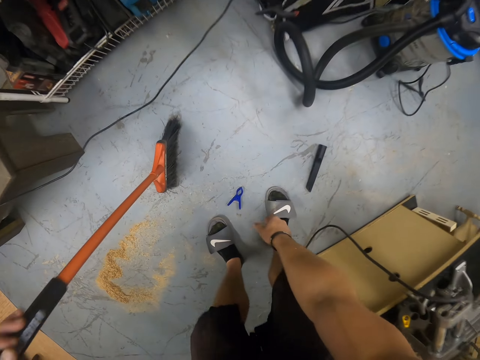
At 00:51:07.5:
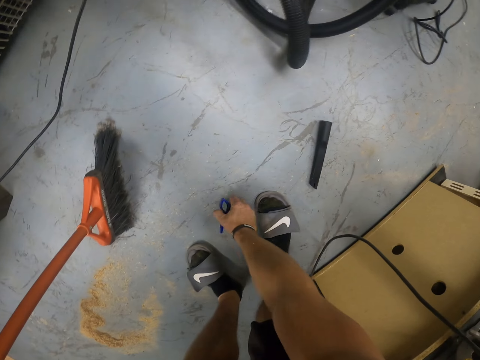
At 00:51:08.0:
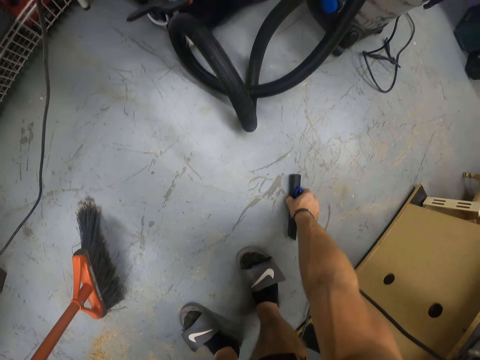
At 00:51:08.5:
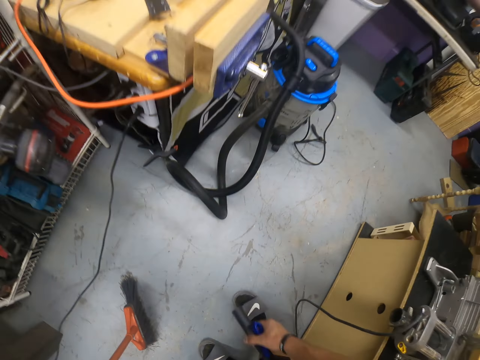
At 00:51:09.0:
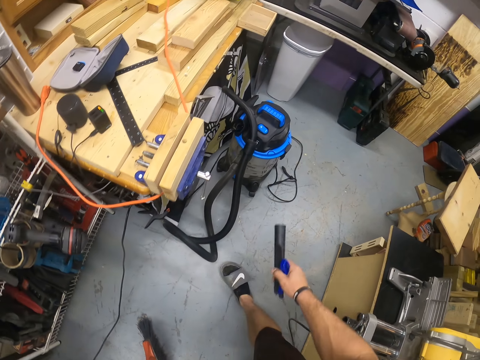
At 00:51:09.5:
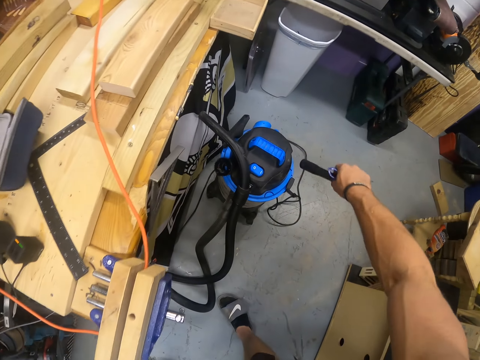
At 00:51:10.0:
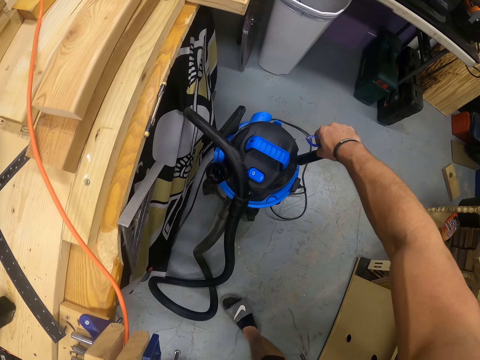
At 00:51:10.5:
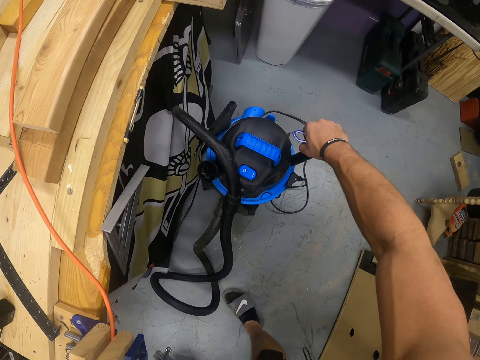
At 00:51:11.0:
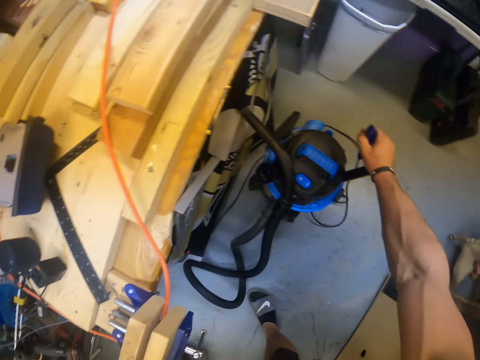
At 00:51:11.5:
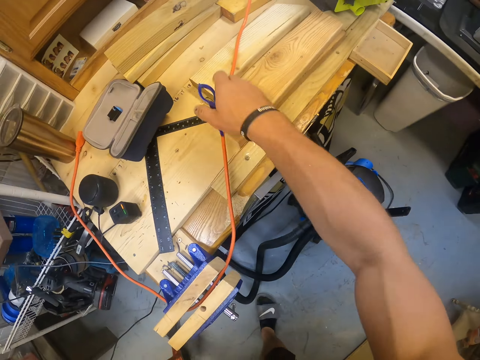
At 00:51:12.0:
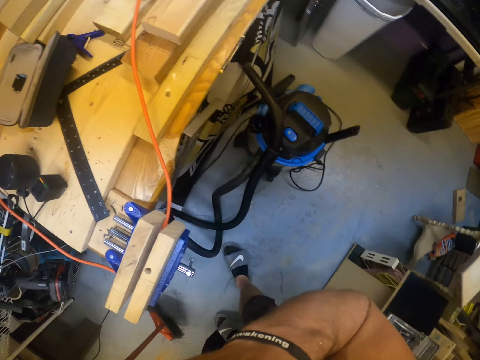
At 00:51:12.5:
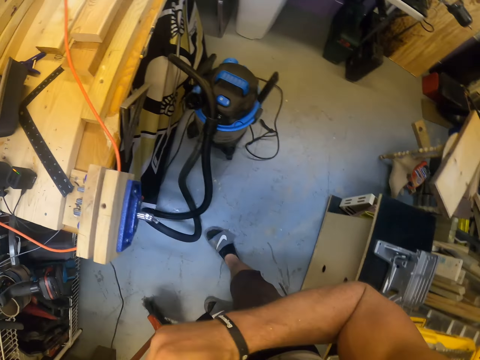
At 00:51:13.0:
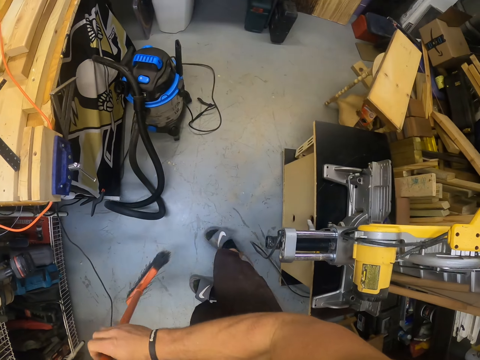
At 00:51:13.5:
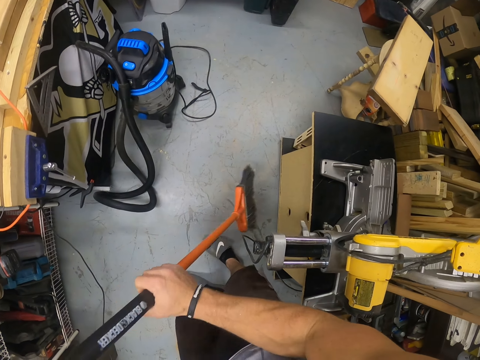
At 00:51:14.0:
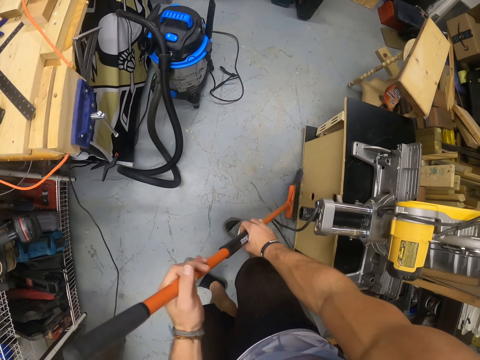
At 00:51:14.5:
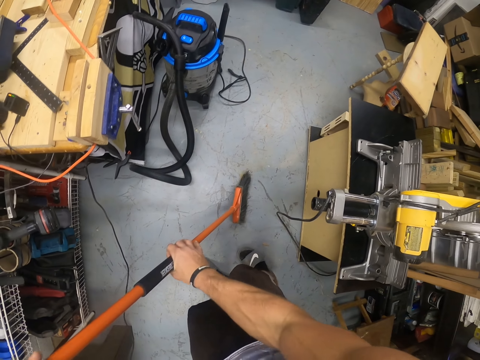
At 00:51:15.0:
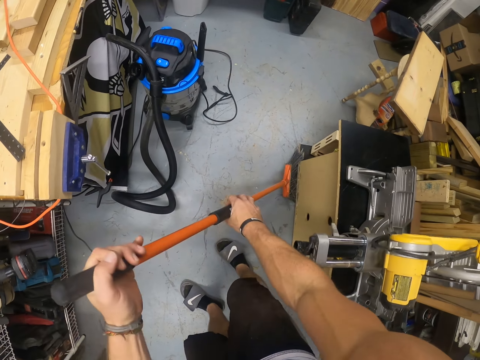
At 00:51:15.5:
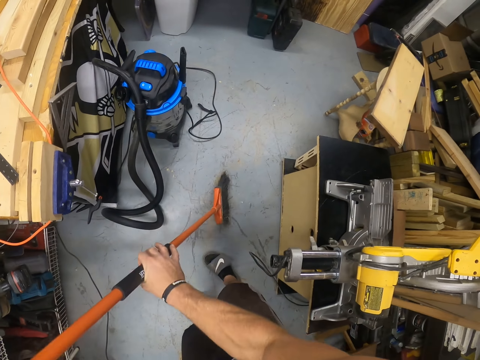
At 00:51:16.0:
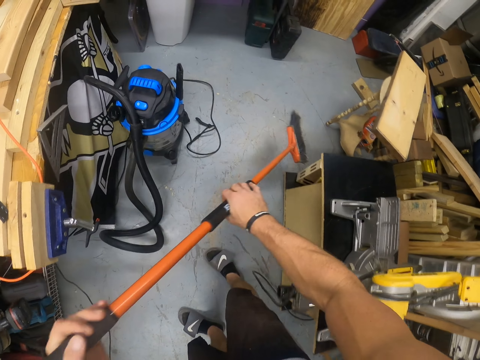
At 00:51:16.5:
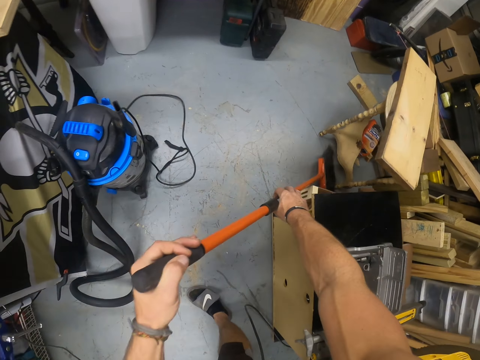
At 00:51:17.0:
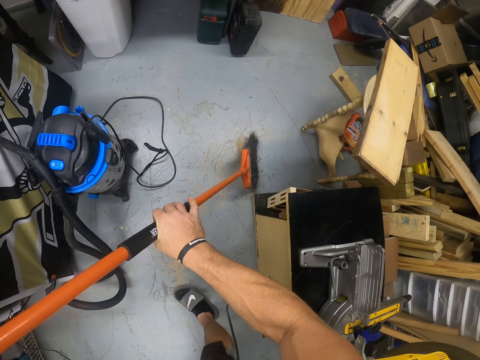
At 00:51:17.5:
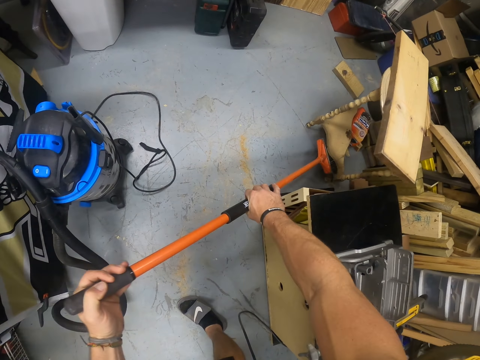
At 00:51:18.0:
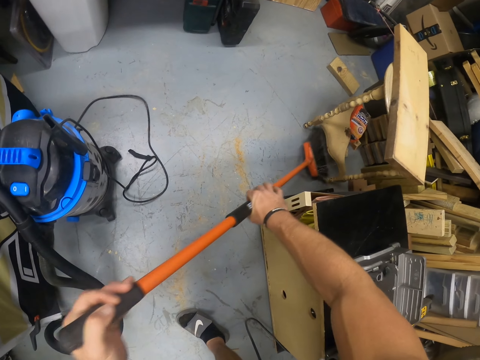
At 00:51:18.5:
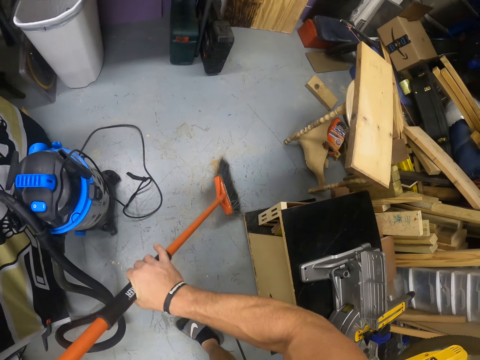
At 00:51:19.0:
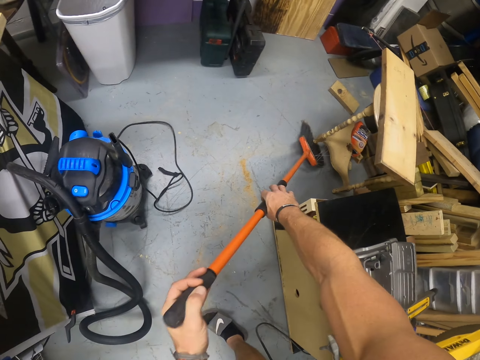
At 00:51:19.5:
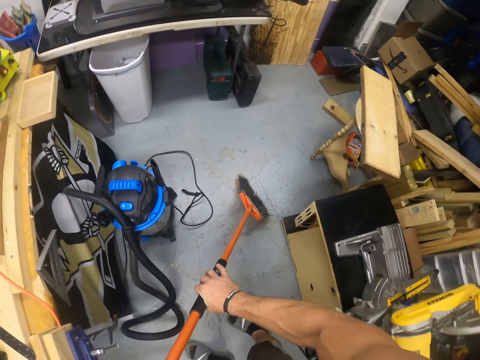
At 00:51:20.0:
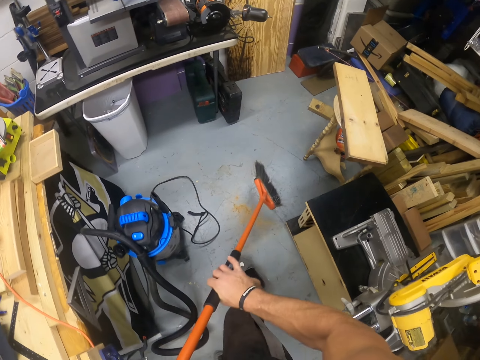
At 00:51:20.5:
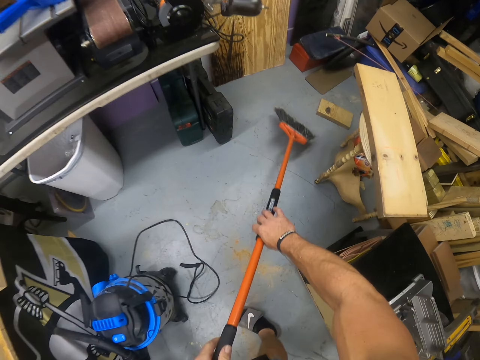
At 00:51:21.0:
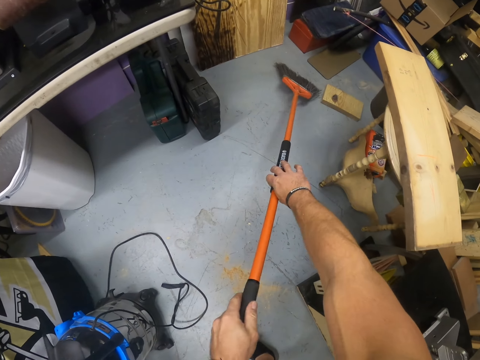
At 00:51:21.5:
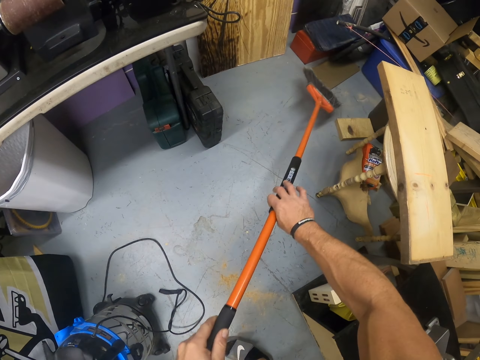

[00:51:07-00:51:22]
The camera wearer picks up a clip from the floor with his right hand. He picks up a nozzle on the floor with his right hand. He fixes the nozzle in the vacuum cleaner with his right hand. He throws the clip on the table with his right hand. He sweeps the workshop floor with the broom in his hands.

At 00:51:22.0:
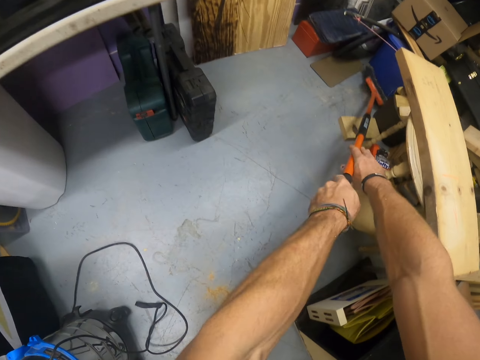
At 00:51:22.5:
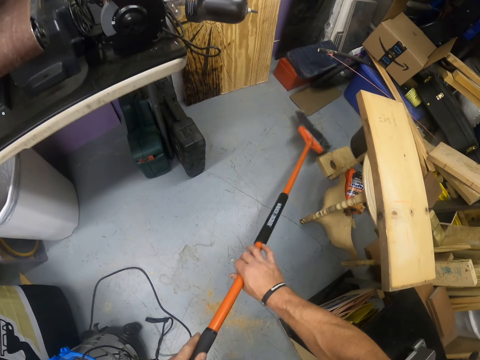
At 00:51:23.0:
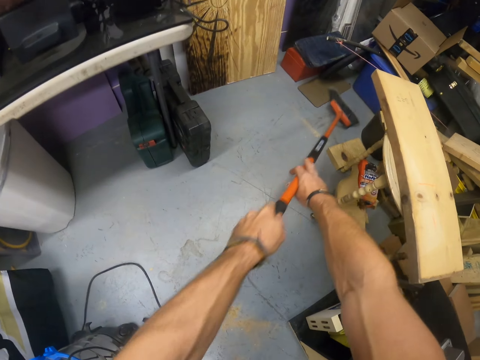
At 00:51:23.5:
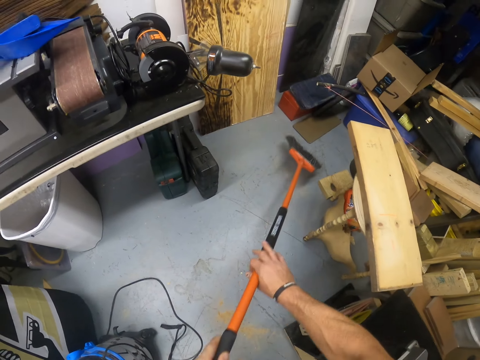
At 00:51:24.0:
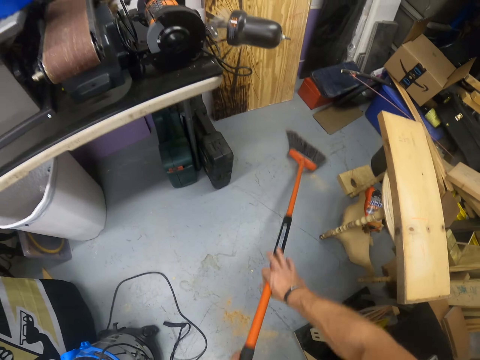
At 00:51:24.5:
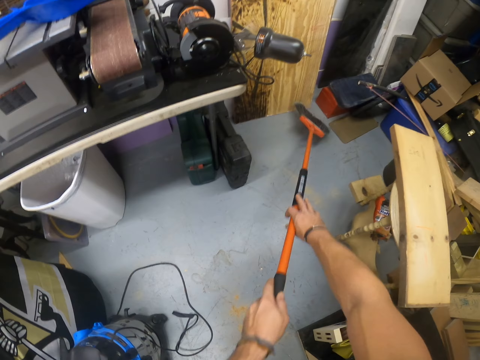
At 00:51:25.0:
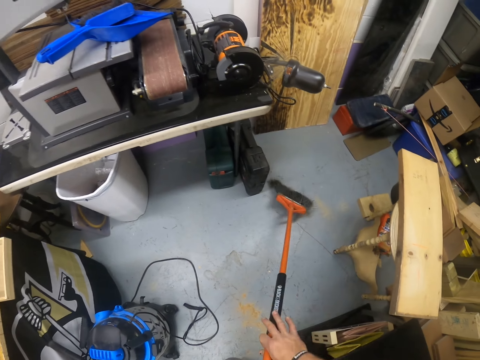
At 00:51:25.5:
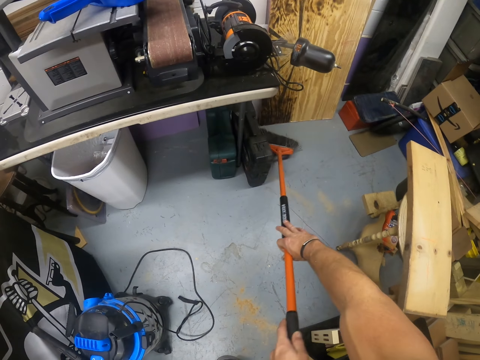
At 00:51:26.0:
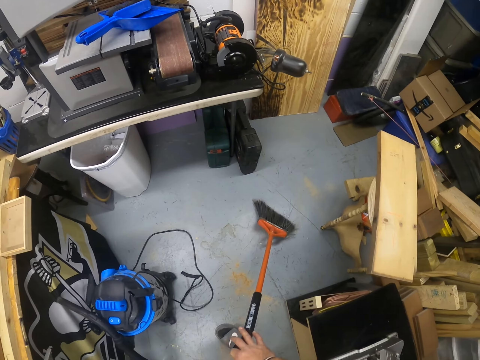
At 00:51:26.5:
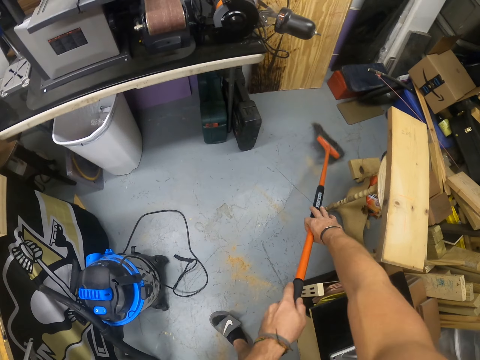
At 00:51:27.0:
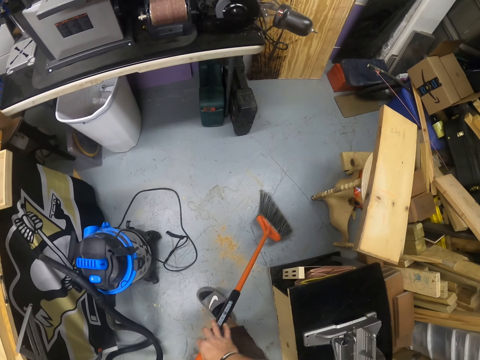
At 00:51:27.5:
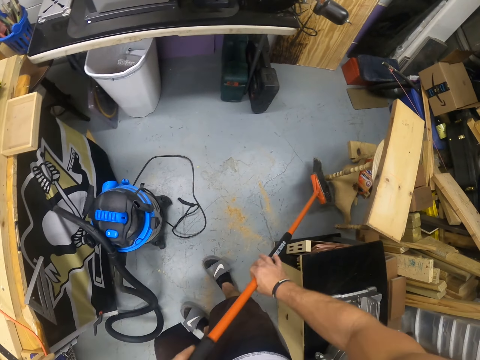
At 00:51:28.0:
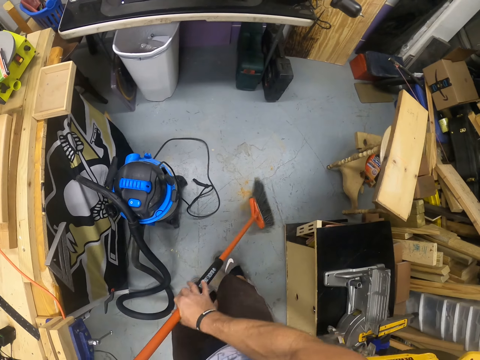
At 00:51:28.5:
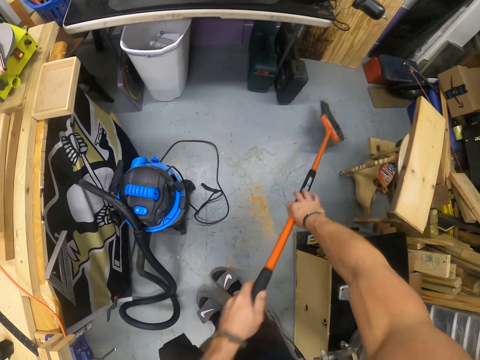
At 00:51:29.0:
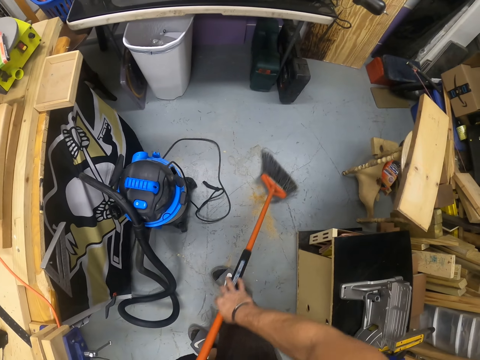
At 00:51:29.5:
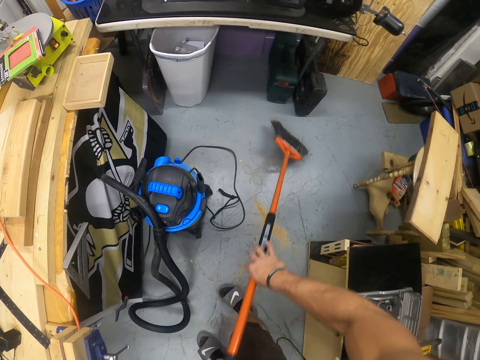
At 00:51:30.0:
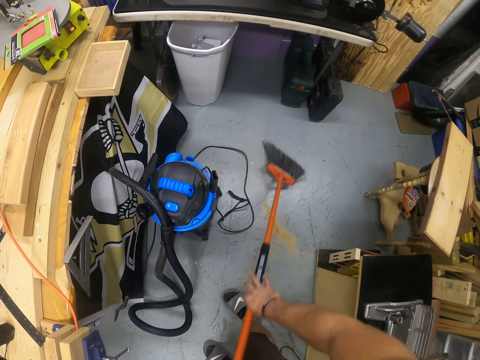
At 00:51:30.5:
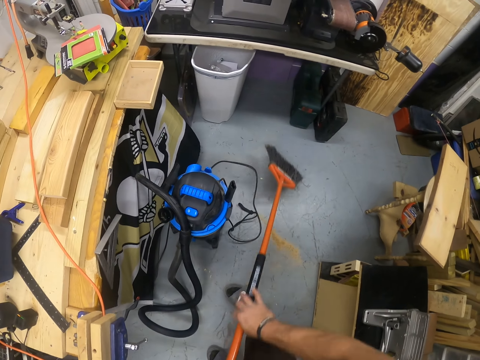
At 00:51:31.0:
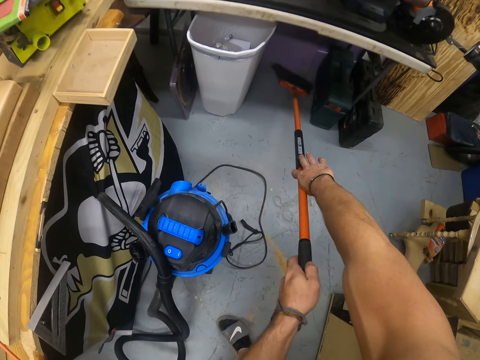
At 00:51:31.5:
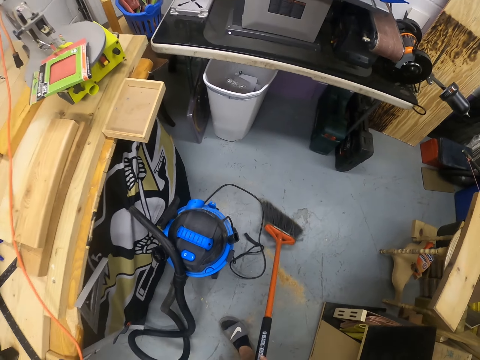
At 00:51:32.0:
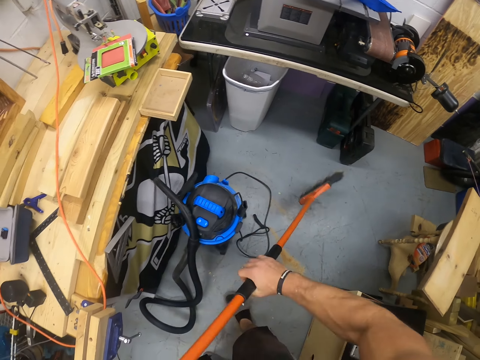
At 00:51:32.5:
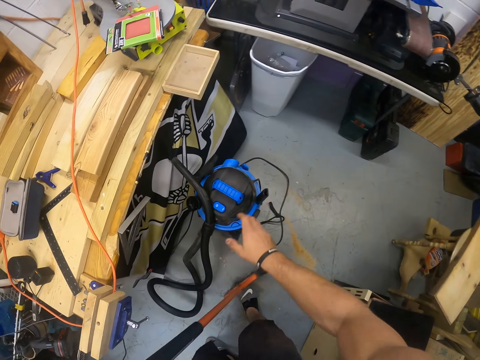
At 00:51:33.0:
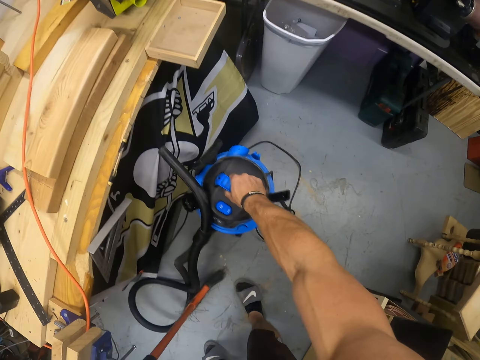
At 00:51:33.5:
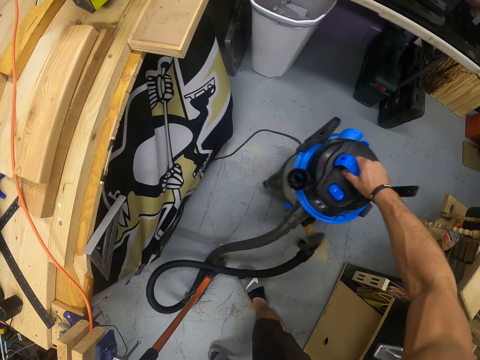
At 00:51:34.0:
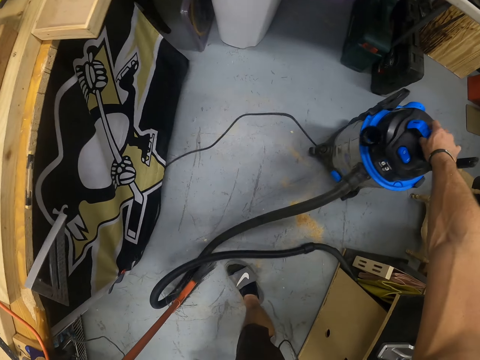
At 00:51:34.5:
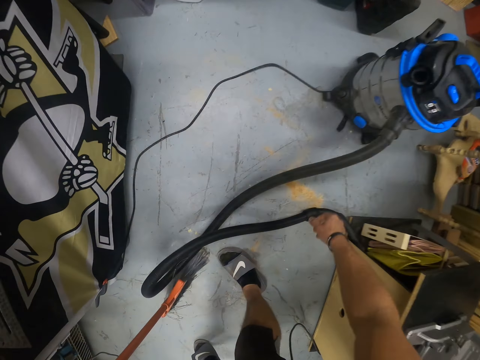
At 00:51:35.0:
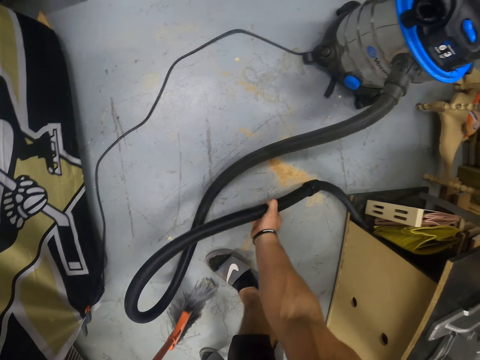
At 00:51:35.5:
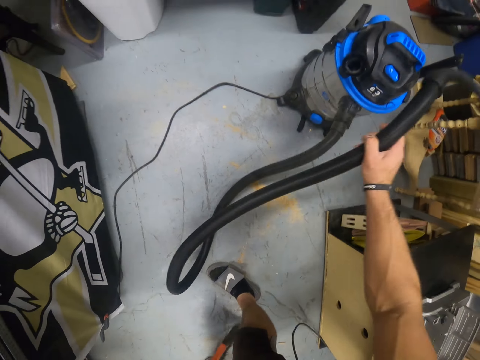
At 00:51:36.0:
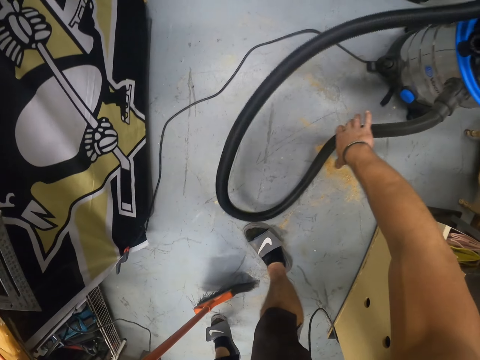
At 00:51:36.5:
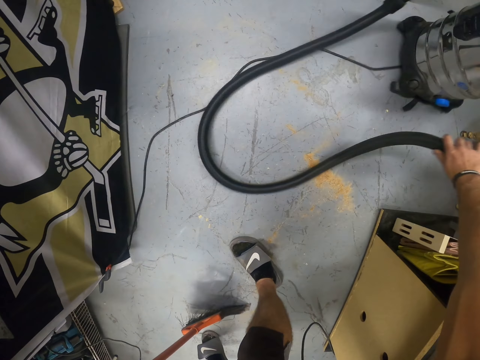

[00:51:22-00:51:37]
The camera wearer moves the vacuum cleaner with his right hand. He moves the hose of the vacuum cleaner with his right hand.
